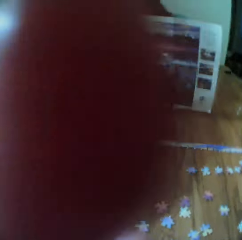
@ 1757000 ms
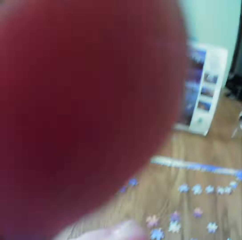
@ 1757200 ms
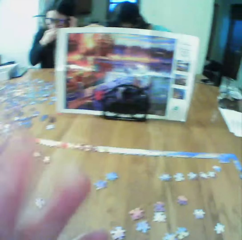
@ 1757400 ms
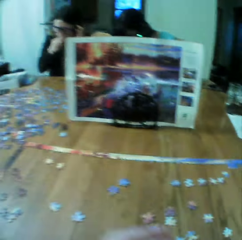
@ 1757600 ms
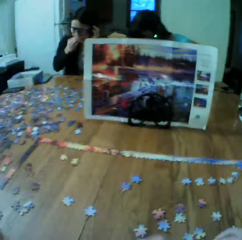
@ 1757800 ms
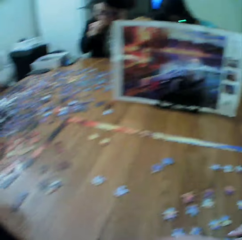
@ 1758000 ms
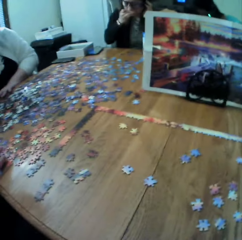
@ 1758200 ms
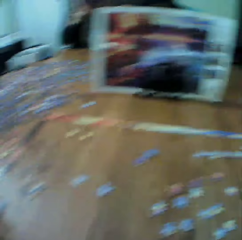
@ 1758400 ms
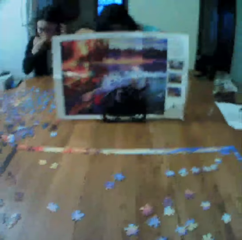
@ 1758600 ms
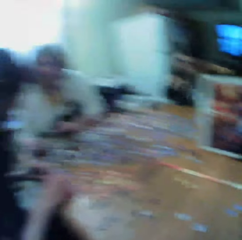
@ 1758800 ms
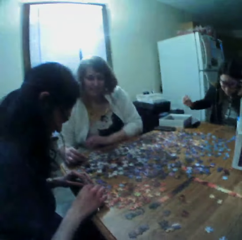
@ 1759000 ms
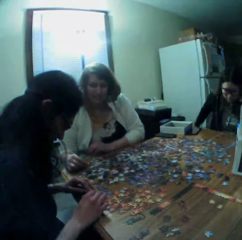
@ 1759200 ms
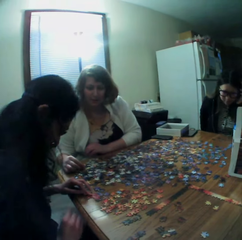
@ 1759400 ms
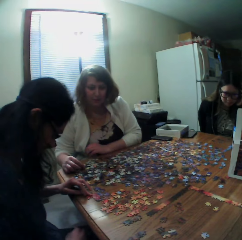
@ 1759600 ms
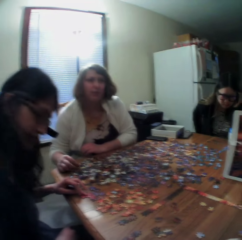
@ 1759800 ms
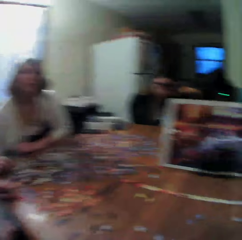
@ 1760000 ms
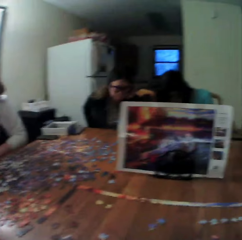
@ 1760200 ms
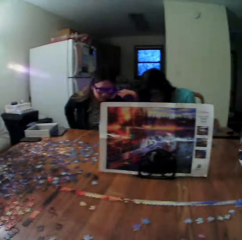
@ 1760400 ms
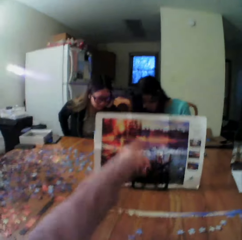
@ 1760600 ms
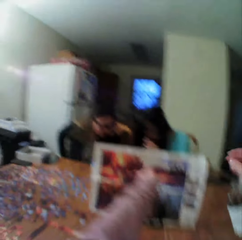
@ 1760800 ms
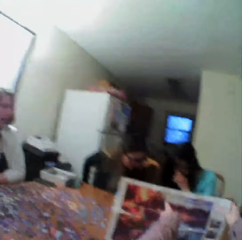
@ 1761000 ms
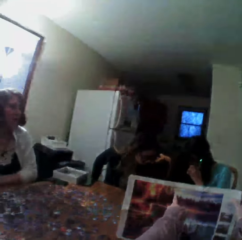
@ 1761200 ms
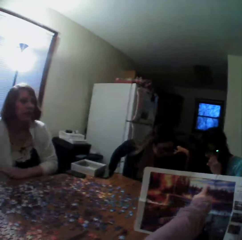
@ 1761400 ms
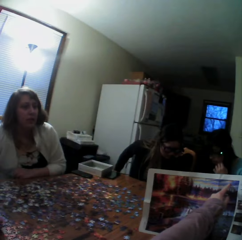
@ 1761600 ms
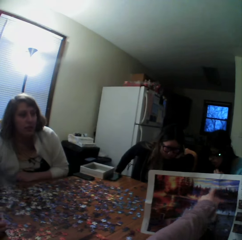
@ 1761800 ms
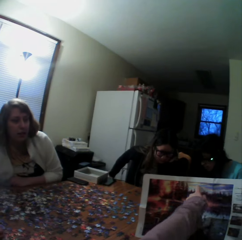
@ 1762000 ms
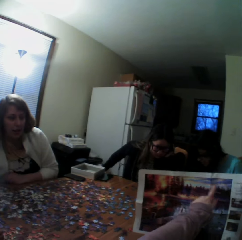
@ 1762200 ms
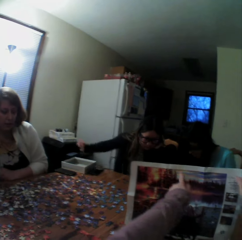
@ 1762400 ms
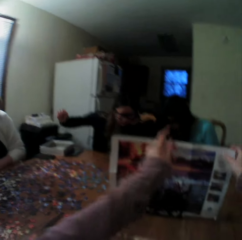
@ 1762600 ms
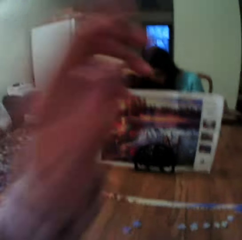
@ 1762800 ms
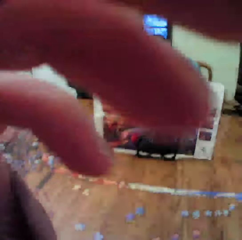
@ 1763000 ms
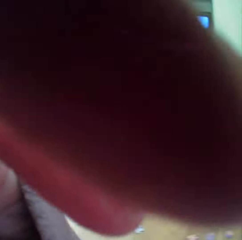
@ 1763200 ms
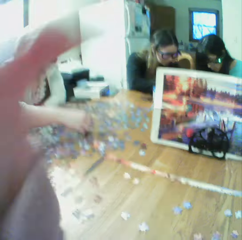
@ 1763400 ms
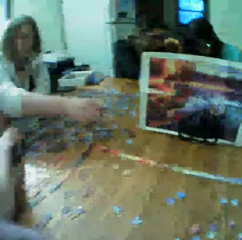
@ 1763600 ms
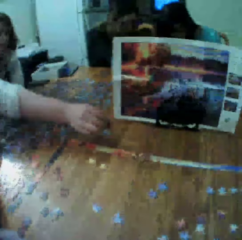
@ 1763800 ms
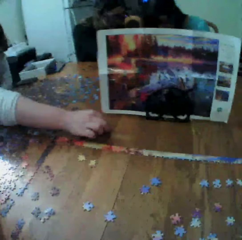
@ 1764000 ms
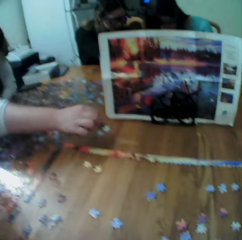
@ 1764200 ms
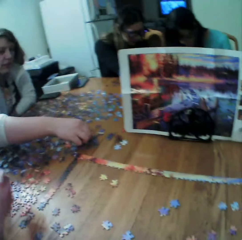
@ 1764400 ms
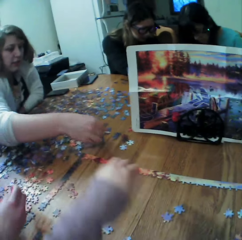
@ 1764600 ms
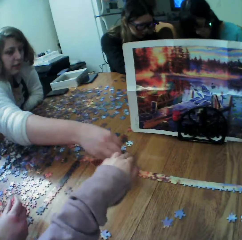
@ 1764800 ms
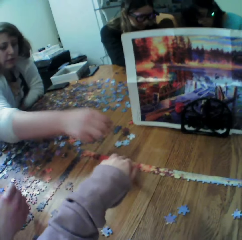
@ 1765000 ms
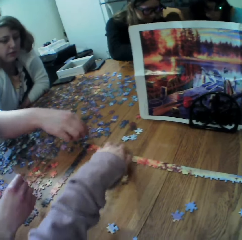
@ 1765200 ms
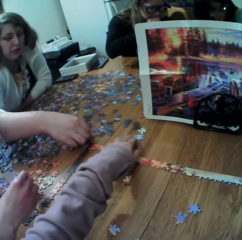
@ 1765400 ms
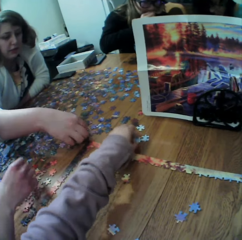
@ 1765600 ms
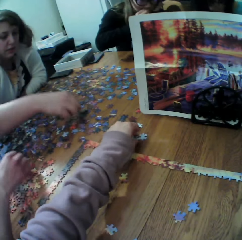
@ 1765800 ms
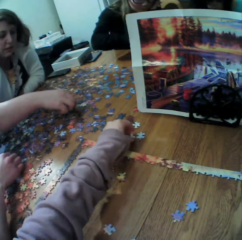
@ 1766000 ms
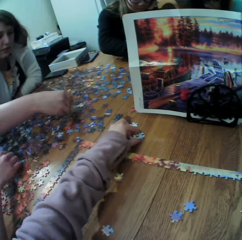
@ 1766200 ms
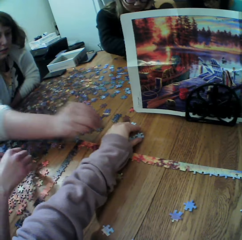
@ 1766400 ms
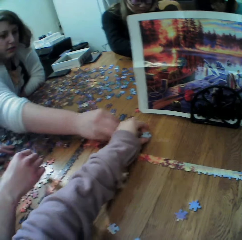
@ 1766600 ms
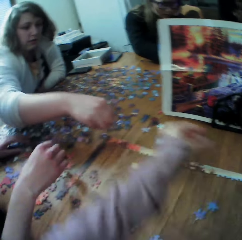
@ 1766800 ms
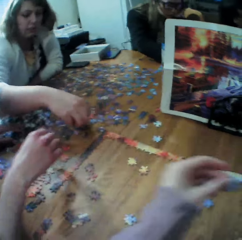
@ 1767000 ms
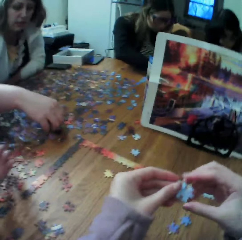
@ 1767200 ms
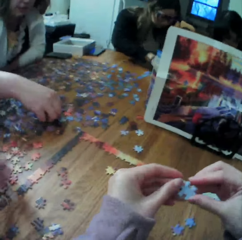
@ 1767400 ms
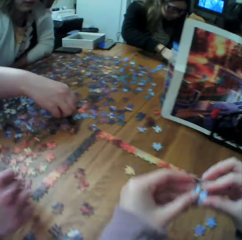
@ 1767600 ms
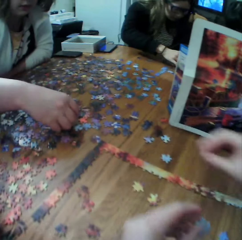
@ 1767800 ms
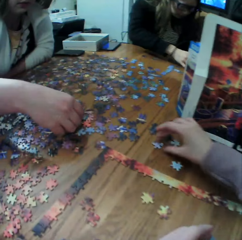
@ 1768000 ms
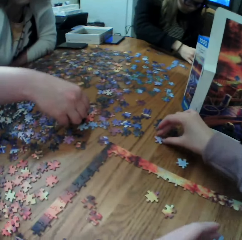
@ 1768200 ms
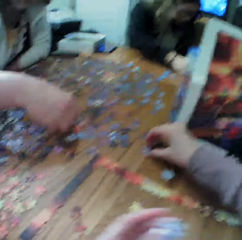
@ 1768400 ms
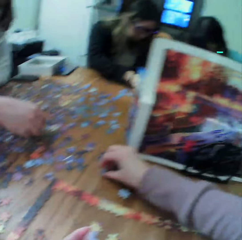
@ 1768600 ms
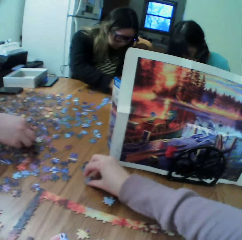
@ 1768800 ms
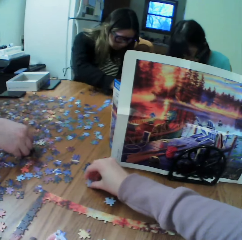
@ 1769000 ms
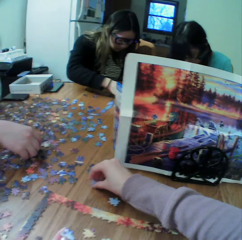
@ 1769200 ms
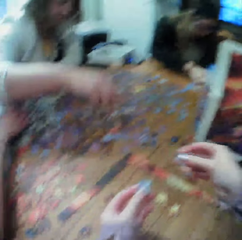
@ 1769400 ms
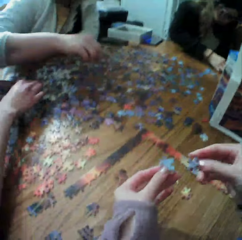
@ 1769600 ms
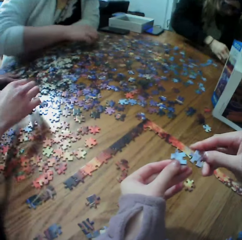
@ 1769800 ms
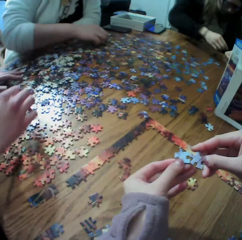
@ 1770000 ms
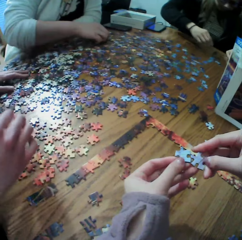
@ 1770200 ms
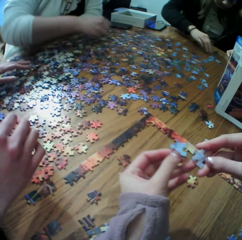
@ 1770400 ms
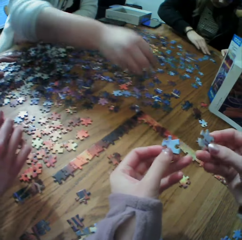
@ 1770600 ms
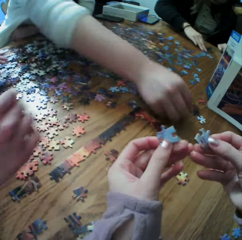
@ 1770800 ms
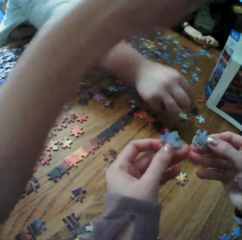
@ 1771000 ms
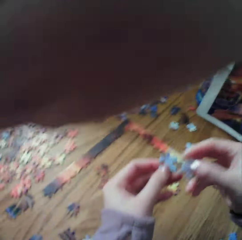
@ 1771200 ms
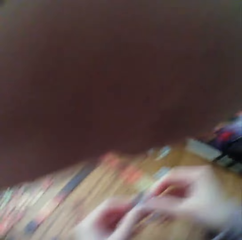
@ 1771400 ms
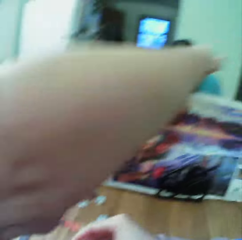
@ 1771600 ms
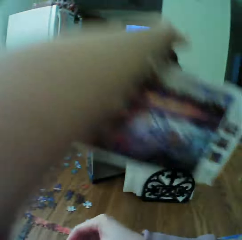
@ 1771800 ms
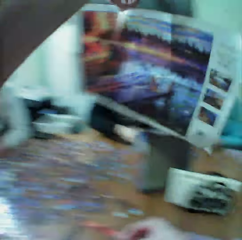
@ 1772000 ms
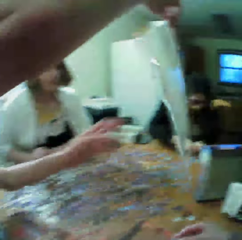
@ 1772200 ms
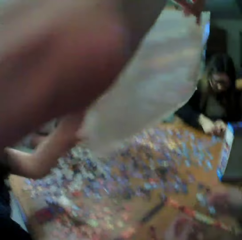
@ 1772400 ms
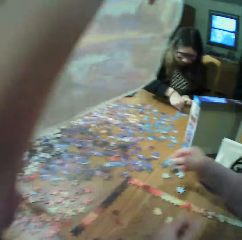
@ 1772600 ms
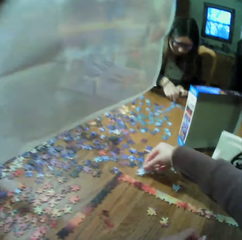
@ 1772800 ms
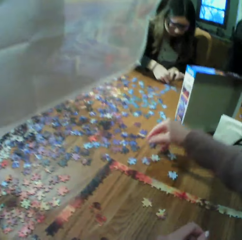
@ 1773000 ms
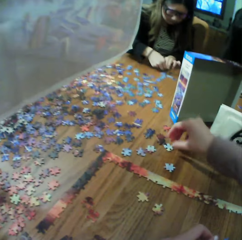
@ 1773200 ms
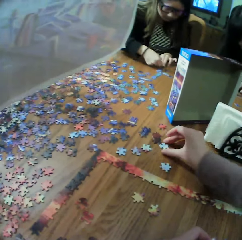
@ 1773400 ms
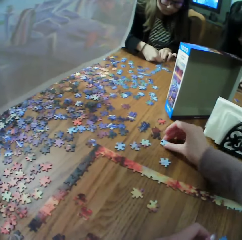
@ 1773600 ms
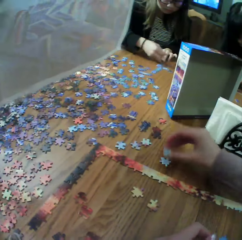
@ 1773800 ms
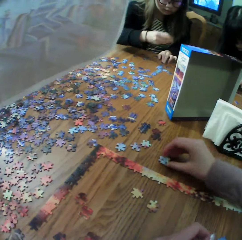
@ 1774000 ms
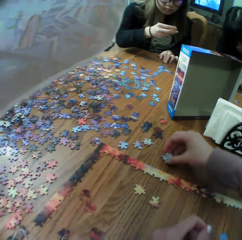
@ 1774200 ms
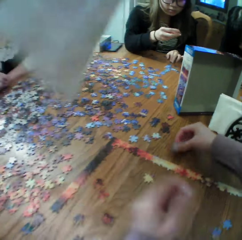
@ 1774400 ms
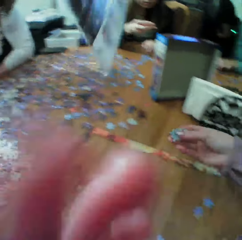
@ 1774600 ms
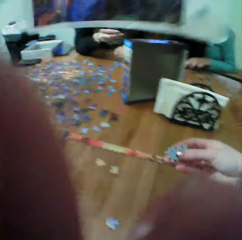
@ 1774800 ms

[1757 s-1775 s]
A female picks the board game material. The camera wearer makes the puzzle. Another female picks the game manual.

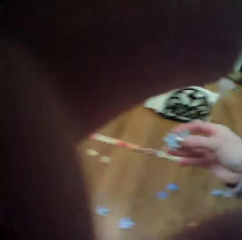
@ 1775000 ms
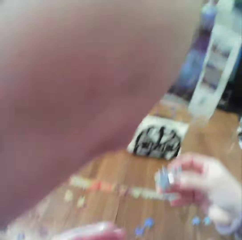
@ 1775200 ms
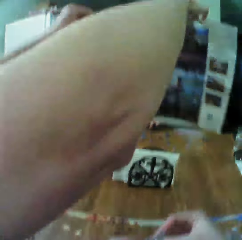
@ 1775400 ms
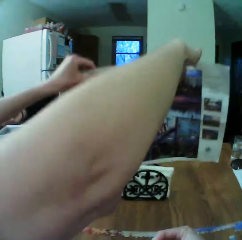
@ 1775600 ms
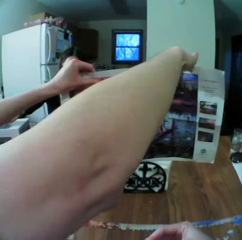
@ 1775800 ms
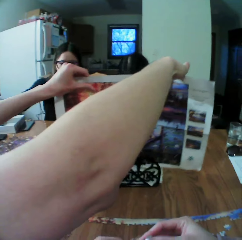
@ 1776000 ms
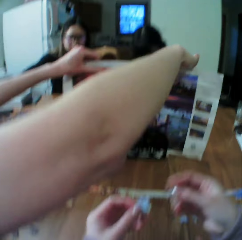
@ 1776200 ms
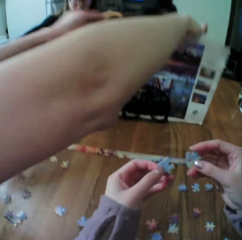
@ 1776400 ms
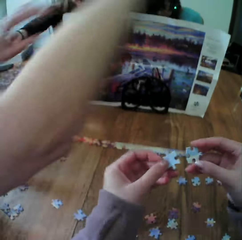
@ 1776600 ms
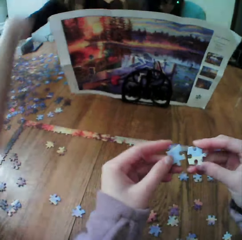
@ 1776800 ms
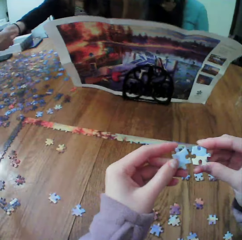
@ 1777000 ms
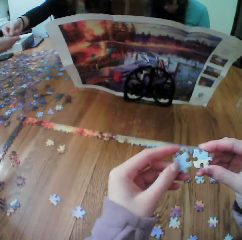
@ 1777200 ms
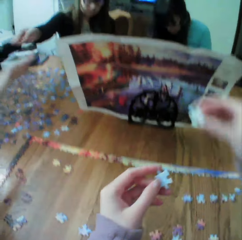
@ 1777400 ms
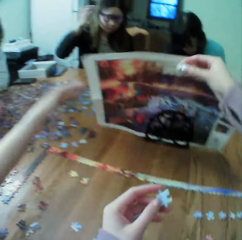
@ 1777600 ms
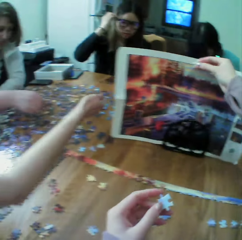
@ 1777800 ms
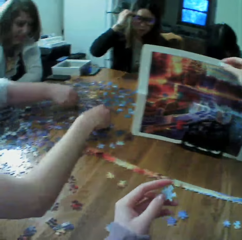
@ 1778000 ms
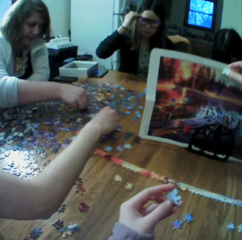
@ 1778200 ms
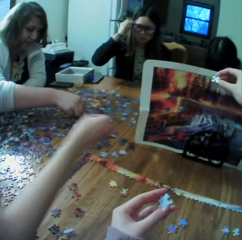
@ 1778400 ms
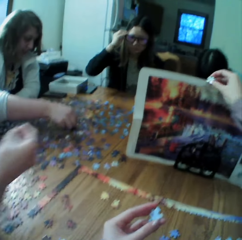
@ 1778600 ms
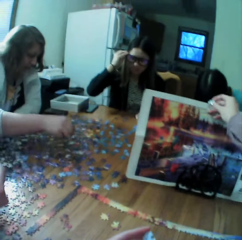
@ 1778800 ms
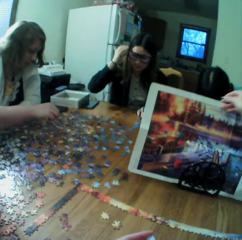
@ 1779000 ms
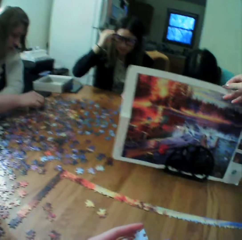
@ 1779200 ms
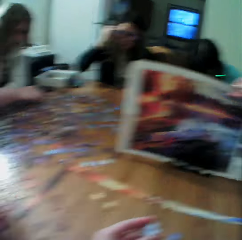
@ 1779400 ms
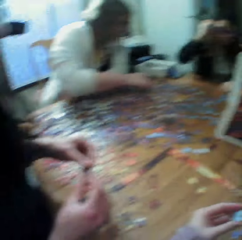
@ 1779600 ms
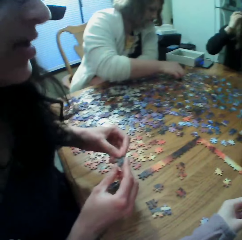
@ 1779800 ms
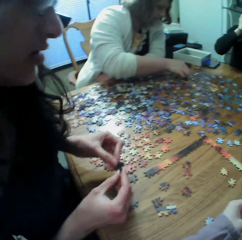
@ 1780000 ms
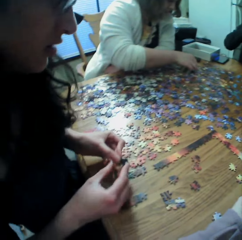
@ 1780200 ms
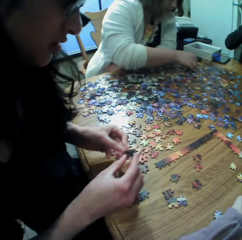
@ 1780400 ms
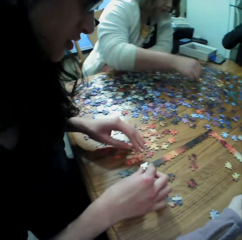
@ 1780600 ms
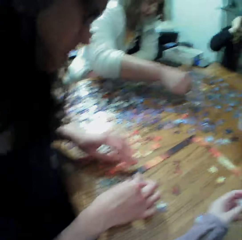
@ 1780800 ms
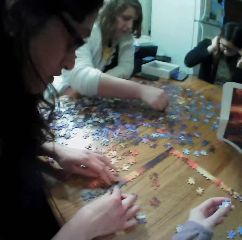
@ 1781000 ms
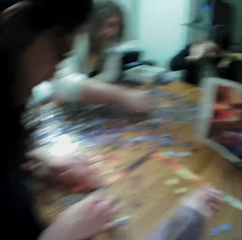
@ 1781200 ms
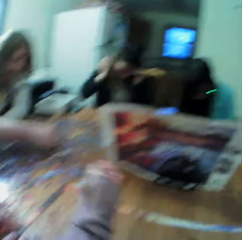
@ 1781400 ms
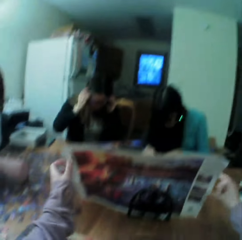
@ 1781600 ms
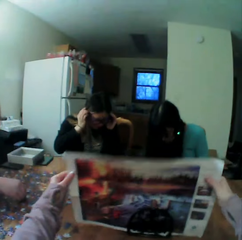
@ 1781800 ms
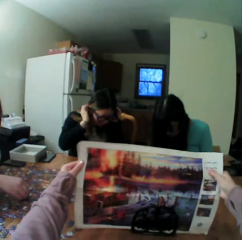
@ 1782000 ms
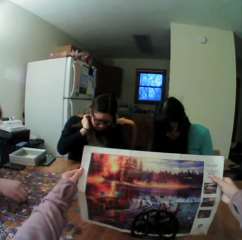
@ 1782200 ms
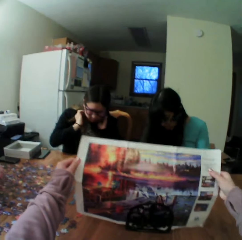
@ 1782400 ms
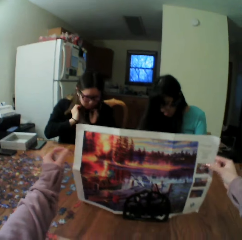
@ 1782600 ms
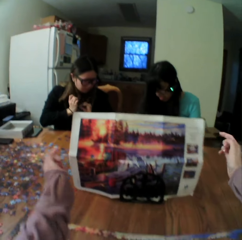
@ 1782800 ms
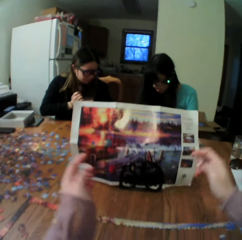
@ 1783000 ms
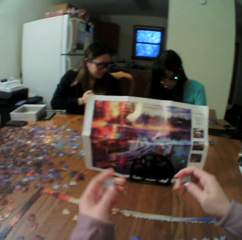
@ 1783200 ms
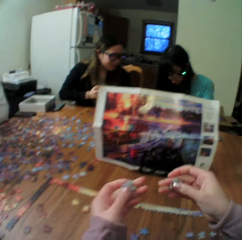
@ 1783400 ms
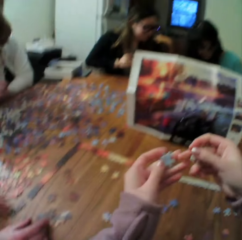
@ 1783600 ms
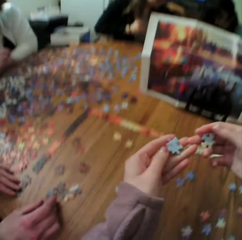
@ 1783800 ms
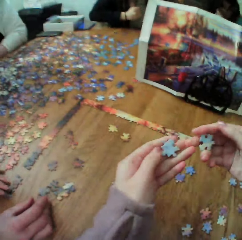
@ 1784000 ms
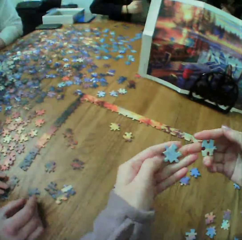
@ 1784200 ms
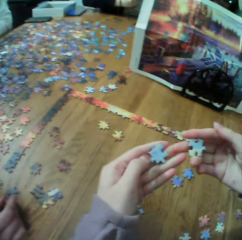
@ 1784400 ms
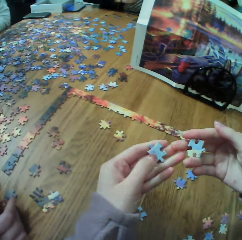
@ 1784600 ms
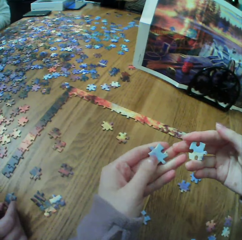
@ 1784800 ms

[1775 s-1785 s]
A female puts back the game manual. The camera wearer puts the paper on the stand. They make the puzzle. They check the board game manual. They hold the board game materials.
